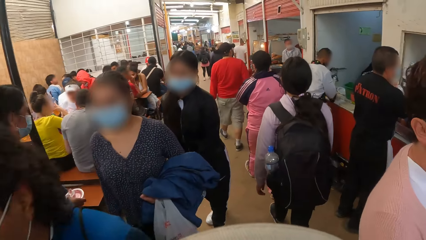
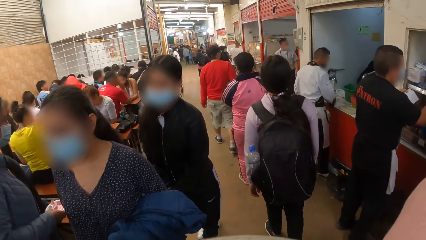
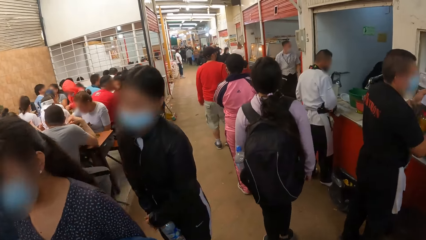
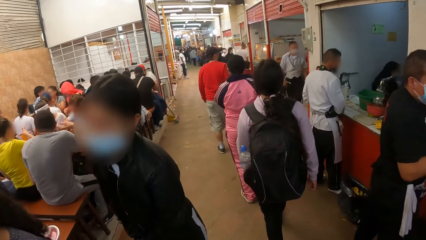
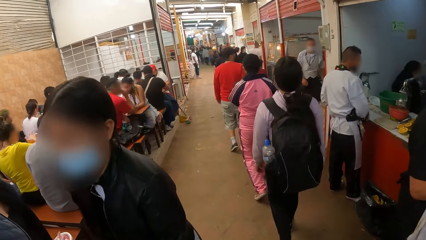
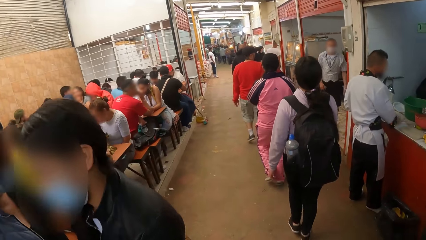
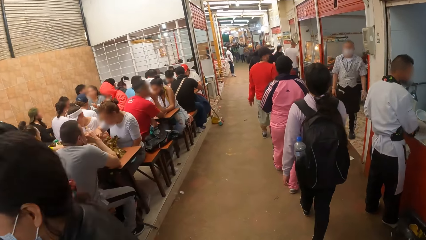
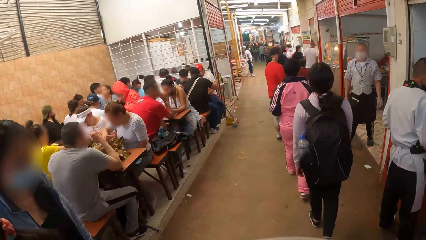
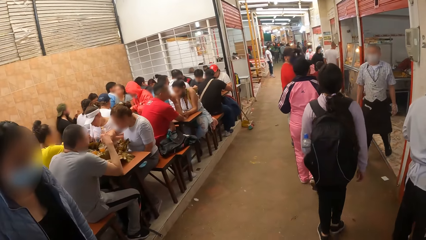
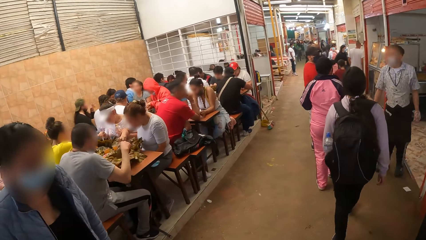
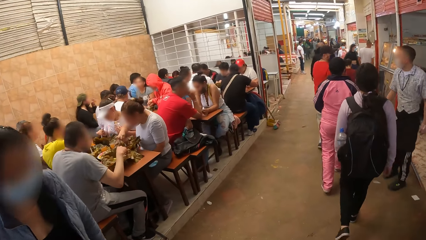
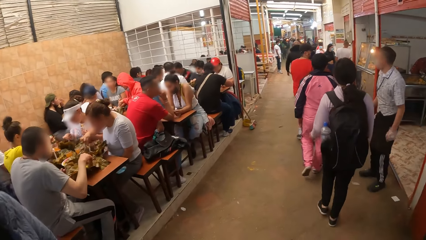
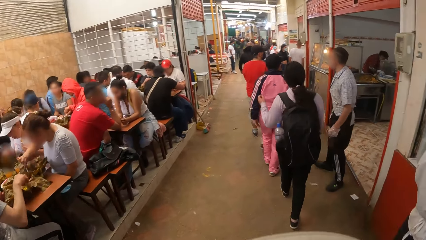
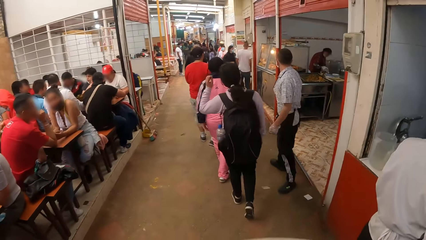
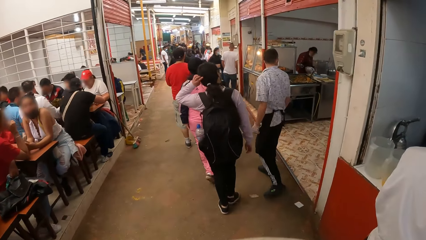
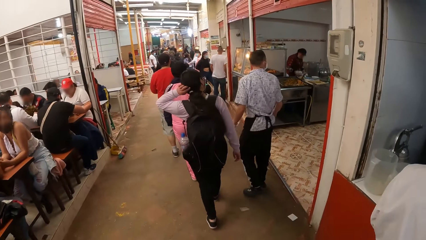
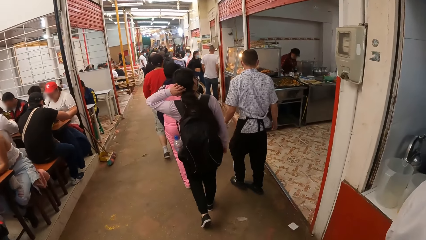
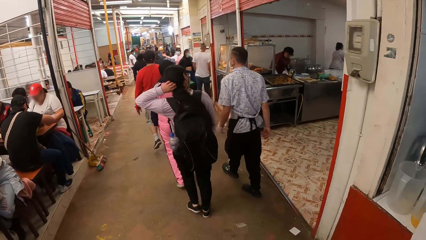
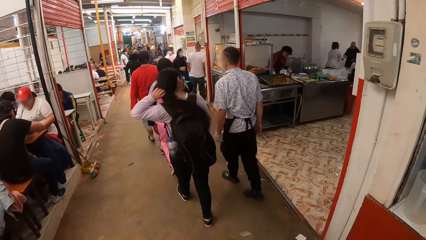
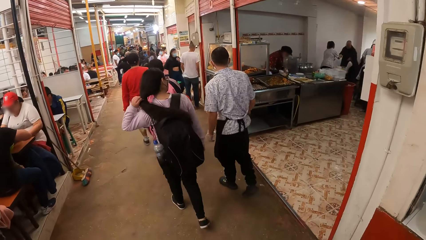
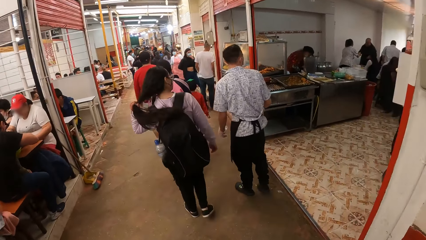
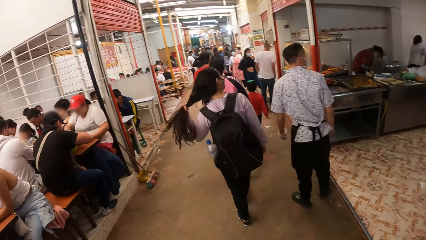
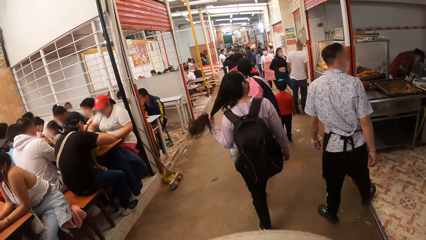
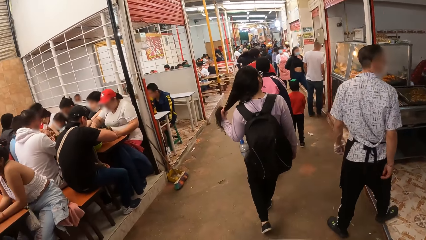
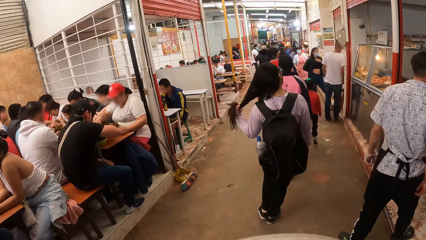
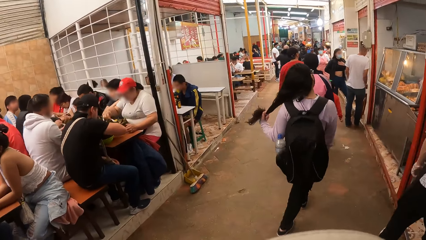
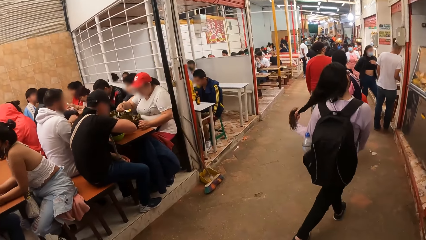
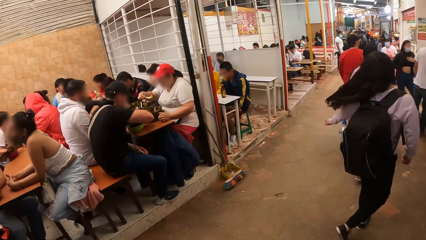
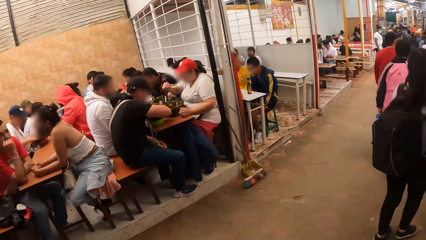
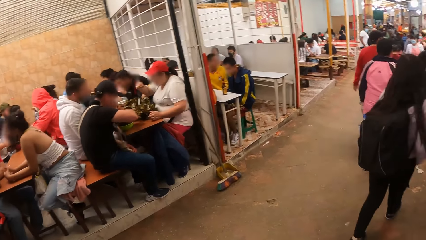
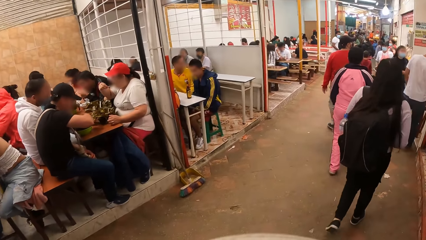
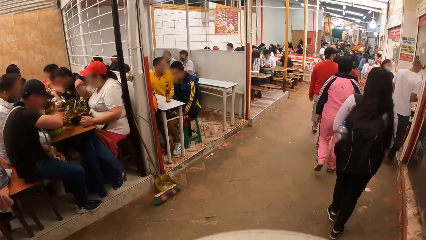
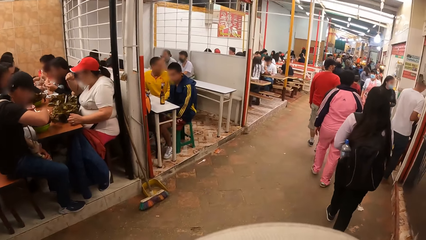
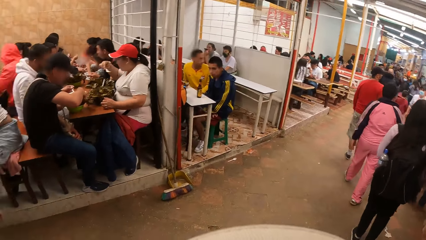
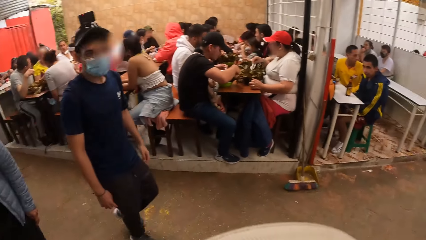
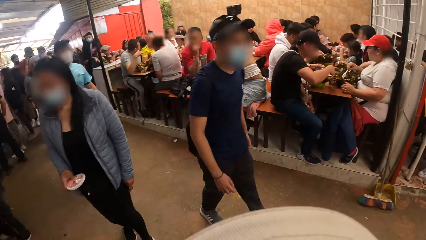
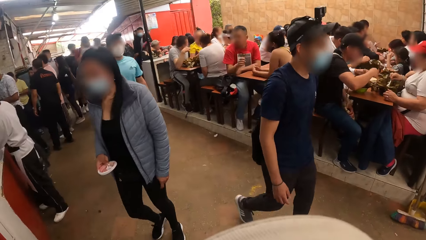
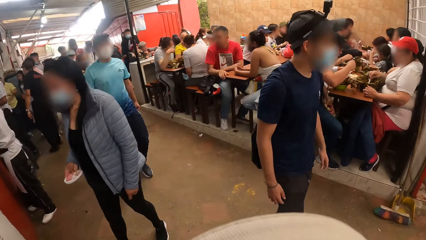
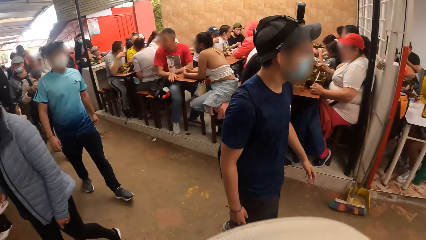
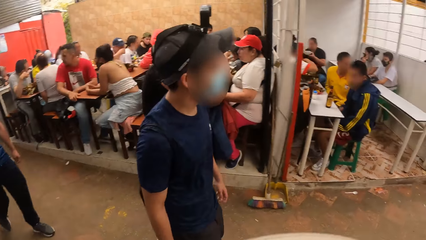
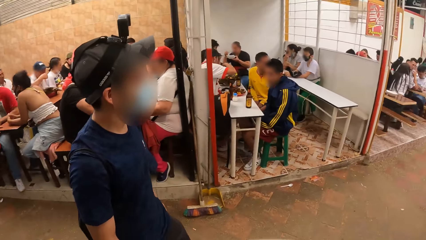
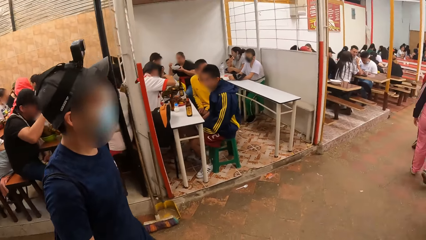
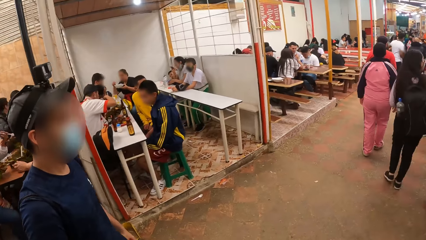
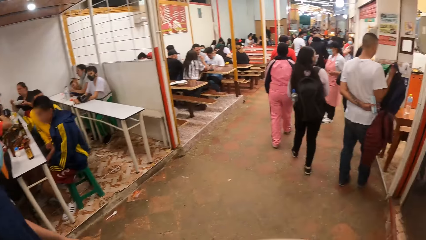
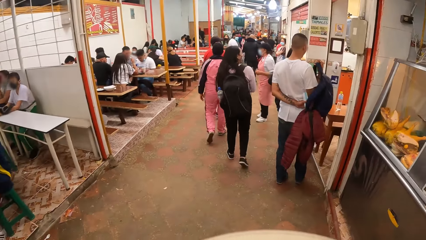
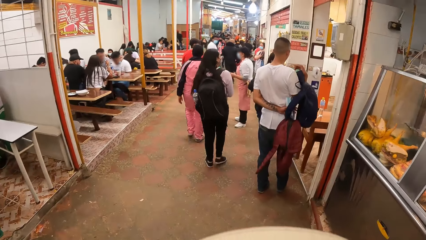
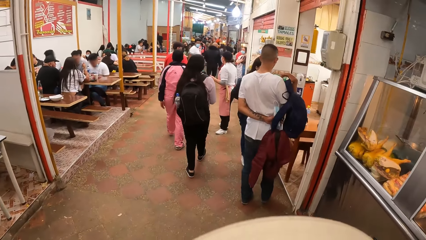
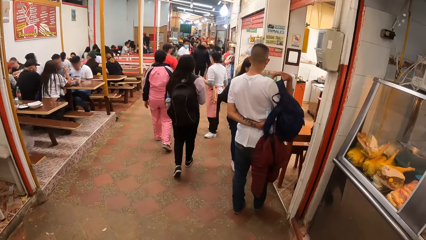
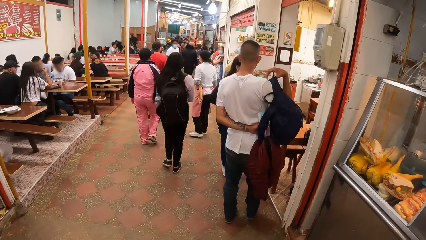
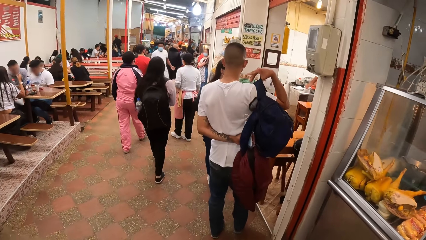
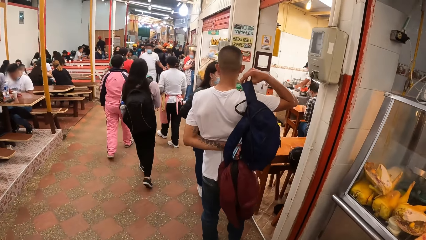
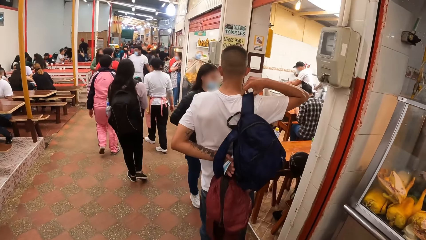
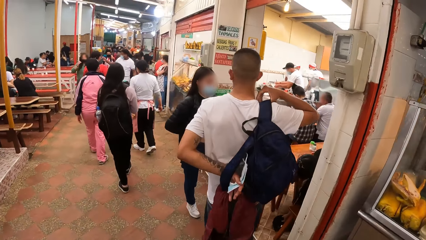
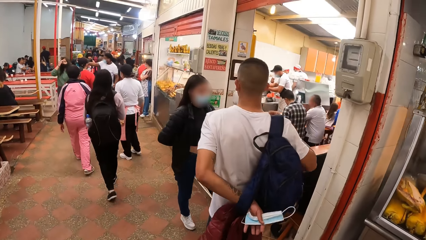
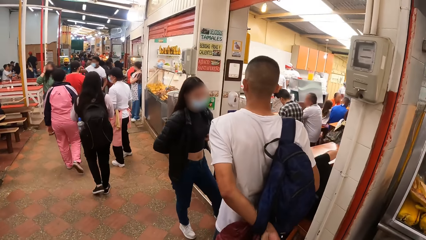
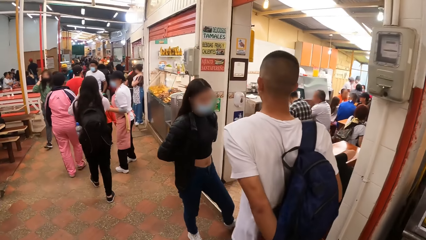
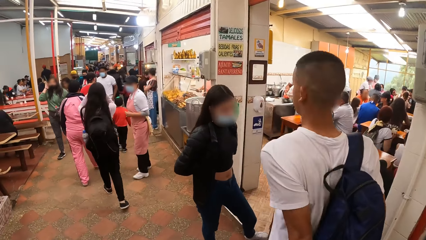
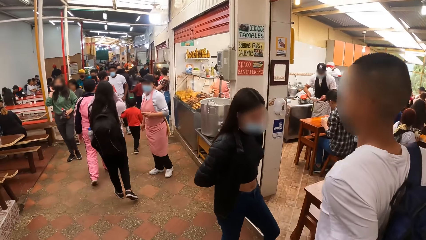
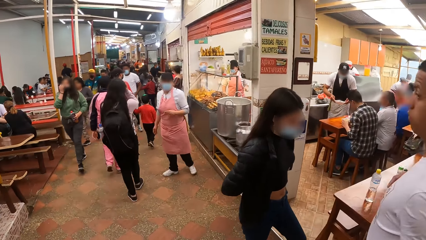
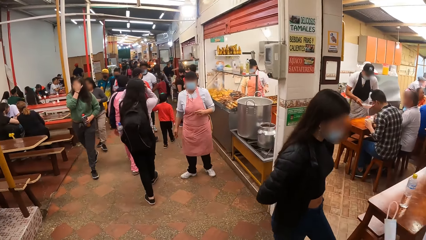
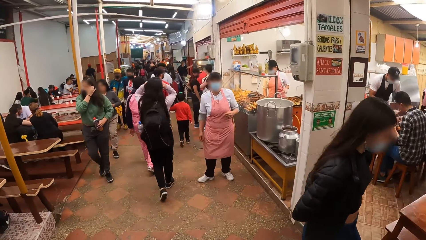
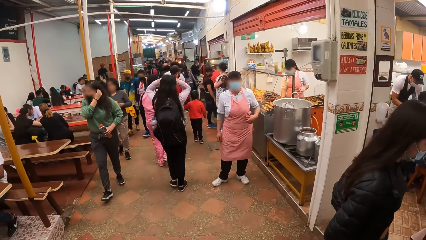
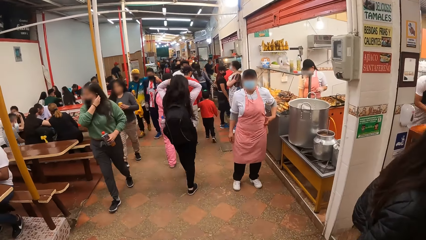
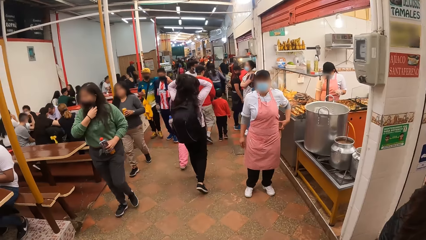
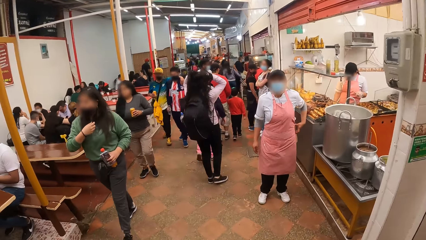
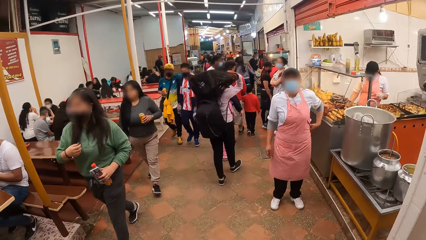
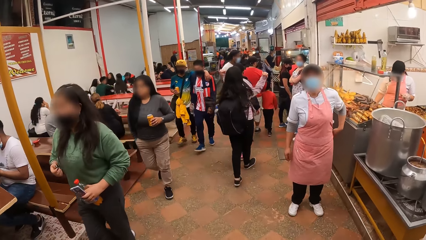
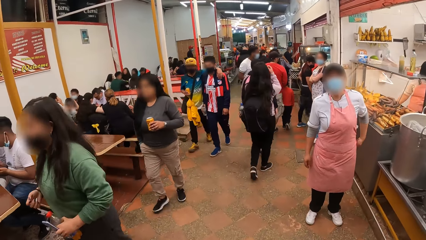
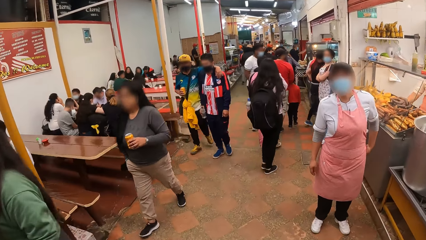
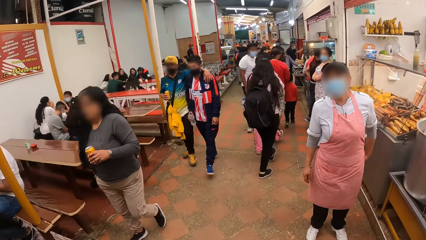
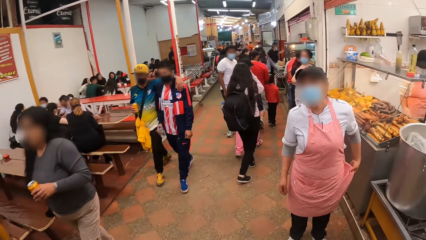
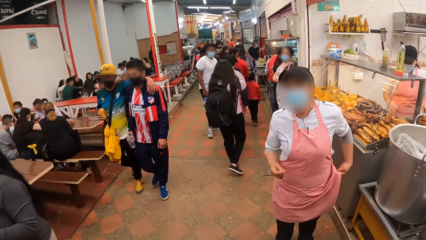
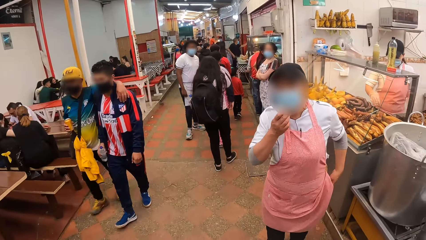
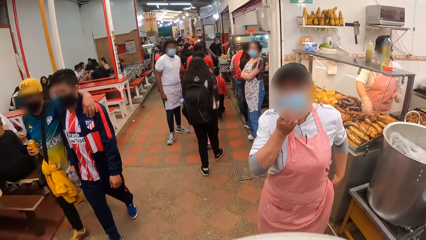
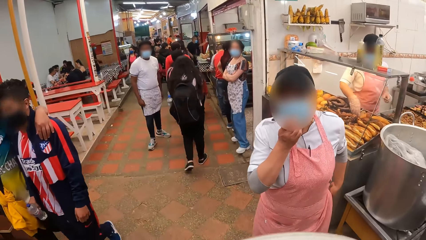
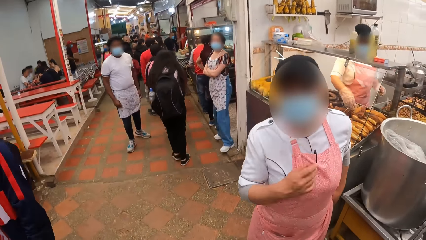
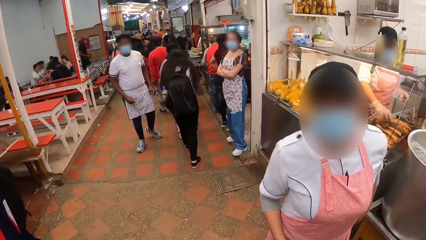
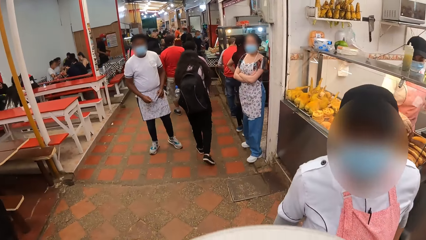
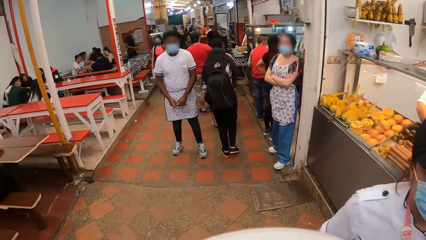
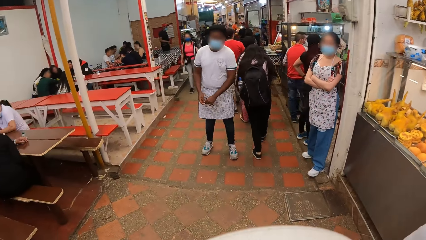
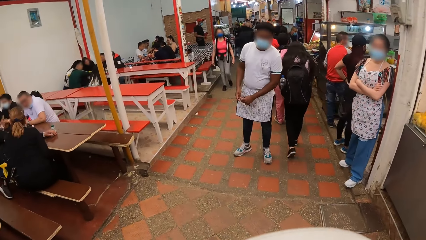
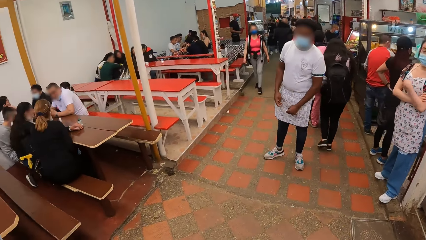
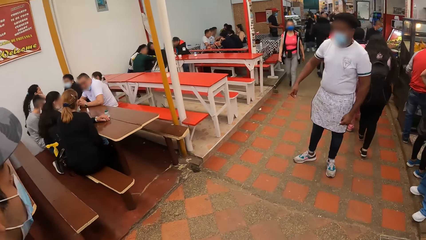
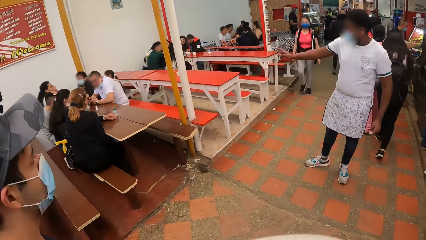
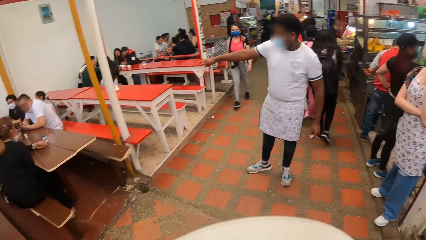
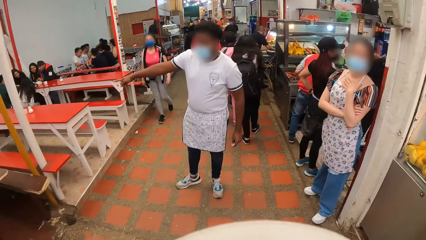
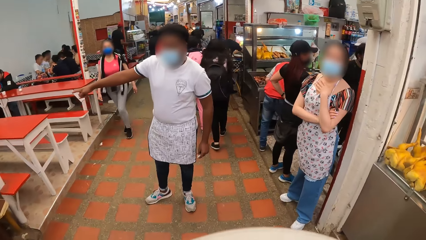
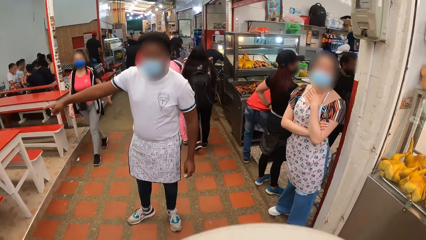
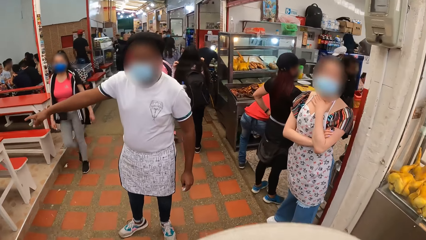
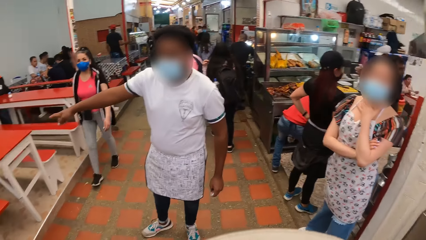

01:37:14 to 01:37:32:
The camera wearer walks around. A waiter points at a bench in the canteen with his right index finger.
